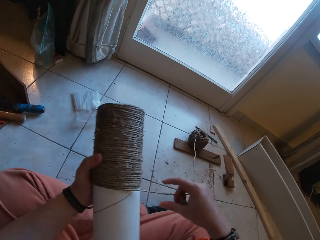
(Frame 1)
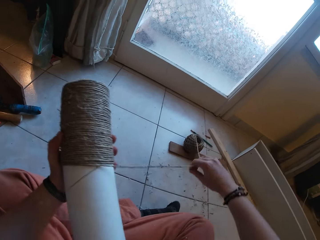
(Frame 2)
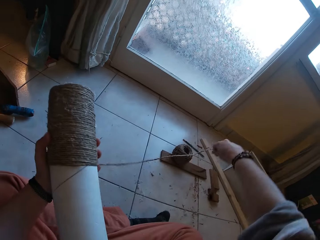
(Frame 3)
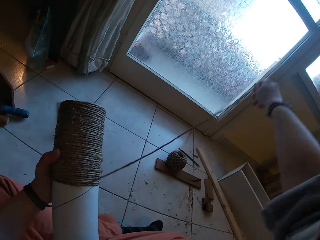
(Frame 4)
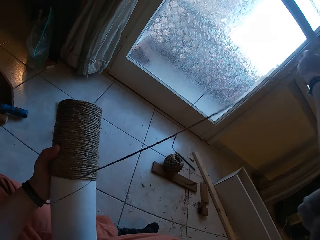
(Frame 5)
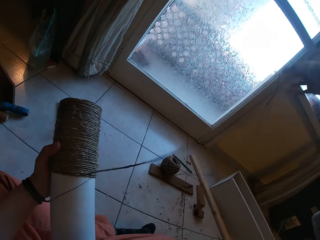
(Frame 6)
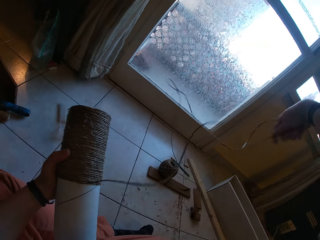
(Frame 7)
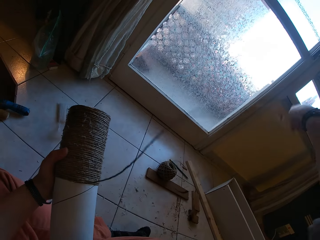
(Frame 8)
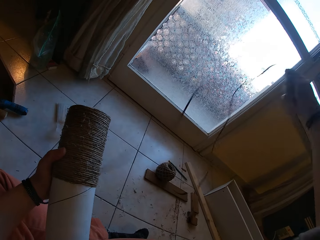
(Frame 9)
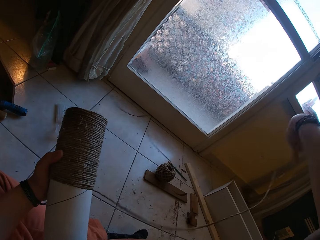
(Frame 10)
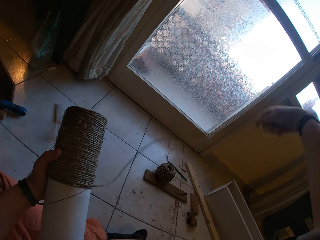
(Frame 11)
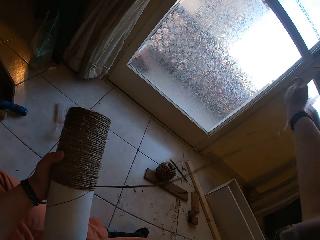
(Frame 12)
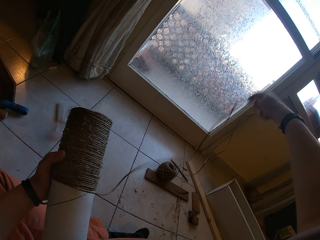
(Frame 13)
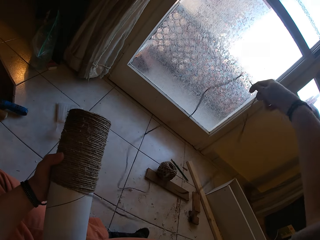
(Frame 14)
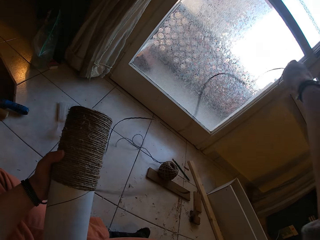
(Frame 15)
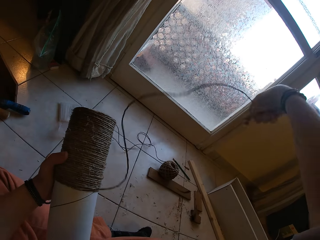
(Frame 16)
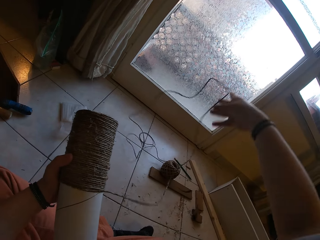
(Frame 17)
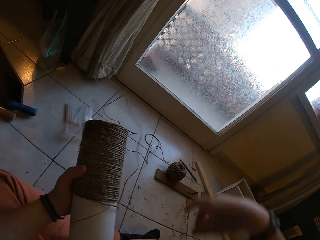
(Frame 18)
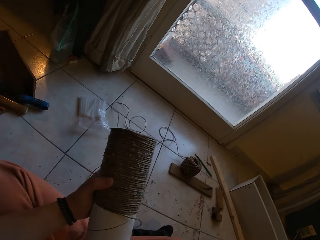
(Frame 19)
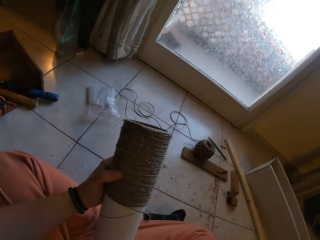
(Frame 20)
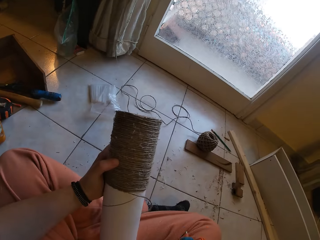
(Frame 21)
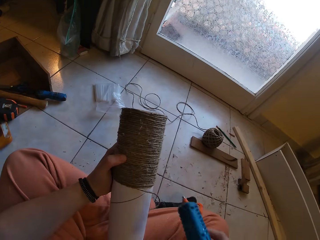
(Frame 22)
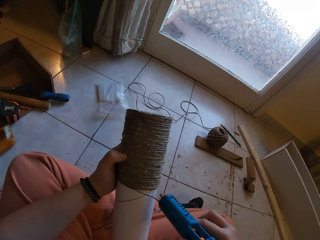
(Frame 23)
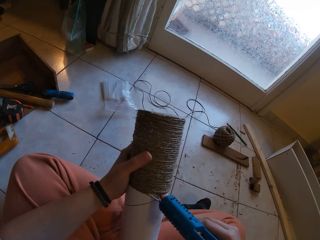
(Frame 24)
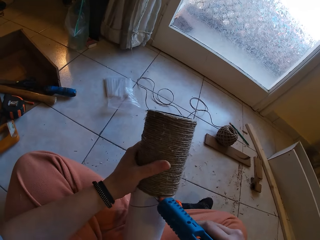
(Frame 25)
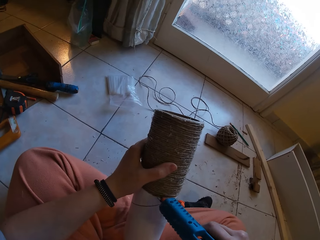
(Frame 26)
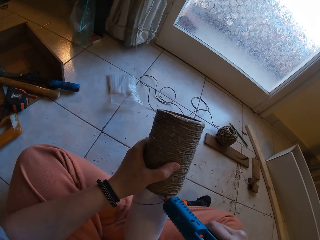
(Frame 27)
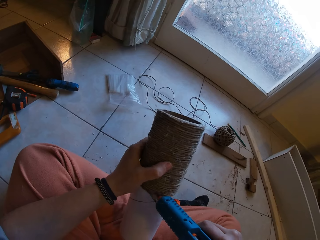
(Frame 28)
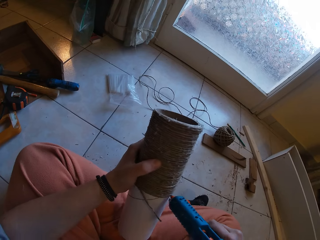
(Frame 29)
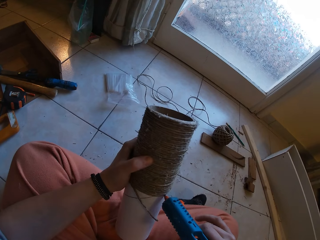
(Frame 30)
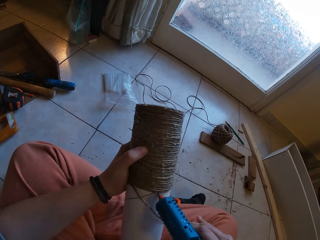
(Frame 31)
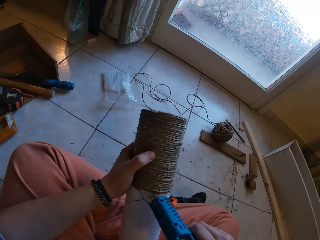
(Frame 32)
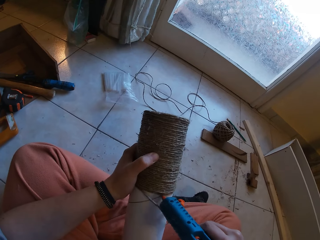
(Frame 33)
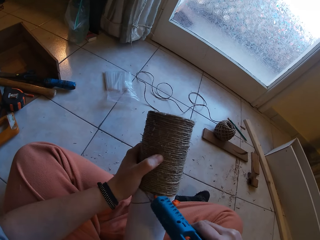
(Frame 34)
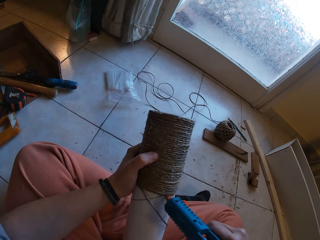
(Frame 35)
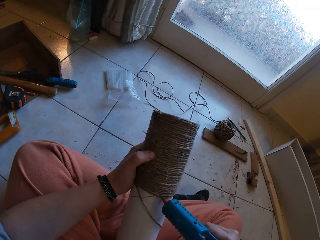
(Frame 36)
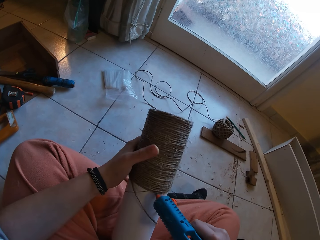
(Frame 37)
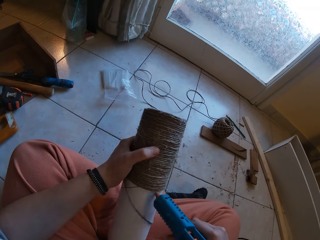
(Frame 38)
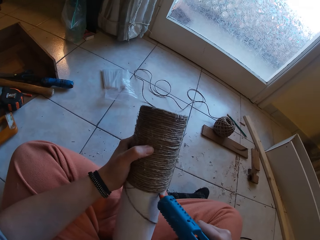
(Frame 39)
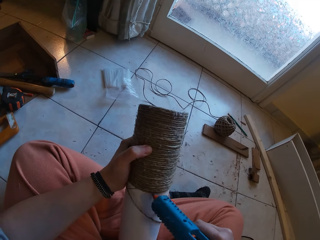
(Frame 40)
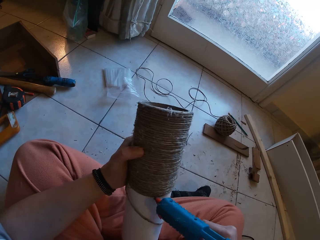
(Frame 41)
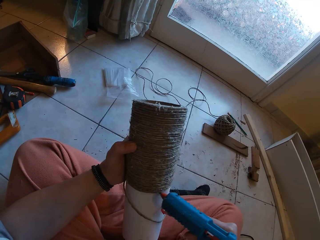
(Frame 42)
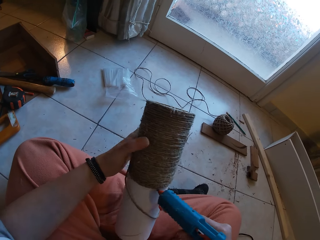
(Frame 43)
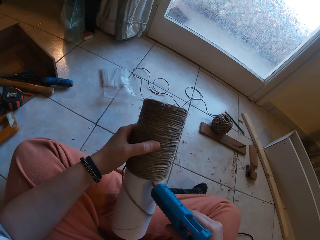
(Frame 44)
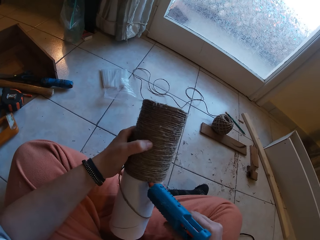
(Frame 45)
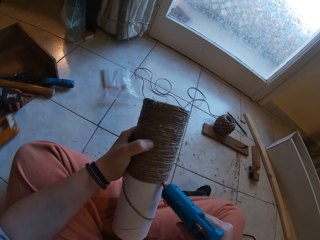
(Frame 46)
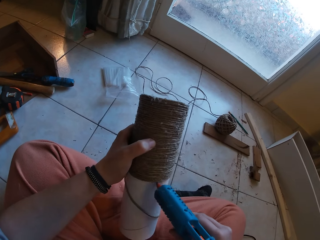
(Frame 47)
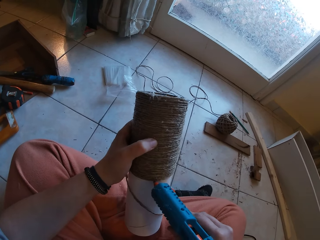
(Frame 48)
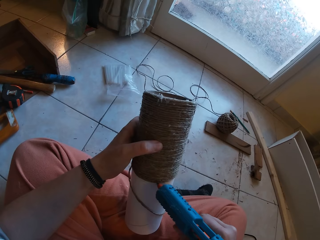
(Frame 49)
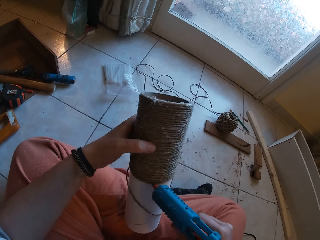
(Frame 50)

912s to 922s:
The camera wearer adjusts the rope with his right hand. He pulls the string on the right hand. He picks the glue gun from his right leg with his right hand. He applies glue from the glue gun in his right hand to the cardboard tube in his left hand.

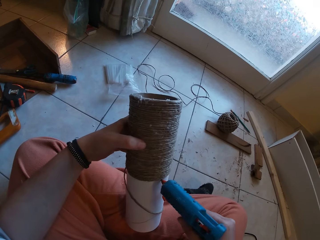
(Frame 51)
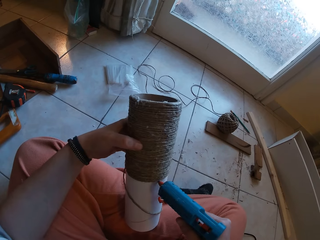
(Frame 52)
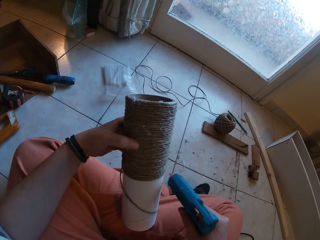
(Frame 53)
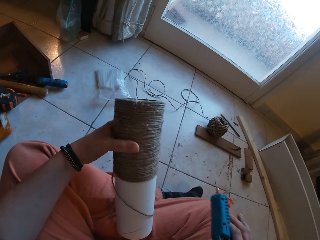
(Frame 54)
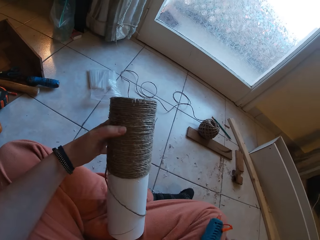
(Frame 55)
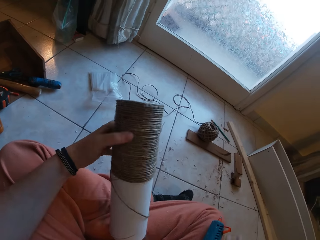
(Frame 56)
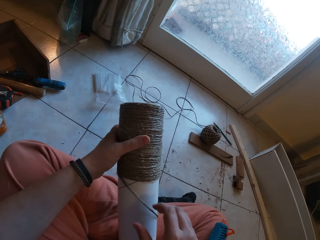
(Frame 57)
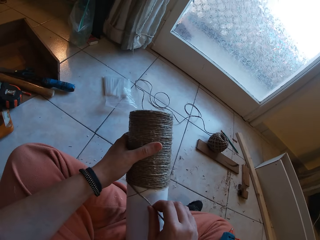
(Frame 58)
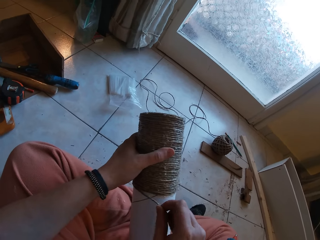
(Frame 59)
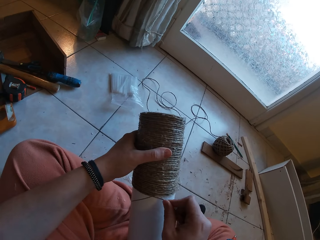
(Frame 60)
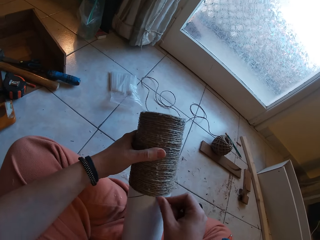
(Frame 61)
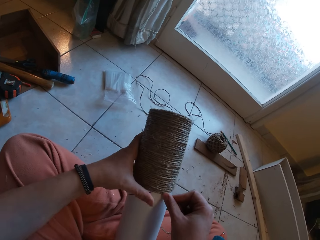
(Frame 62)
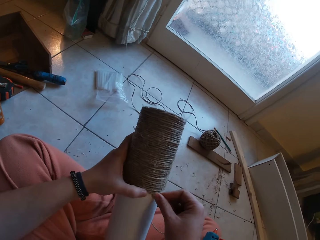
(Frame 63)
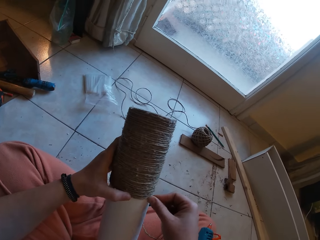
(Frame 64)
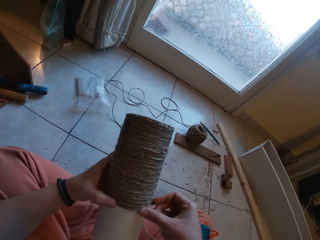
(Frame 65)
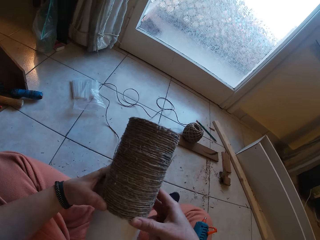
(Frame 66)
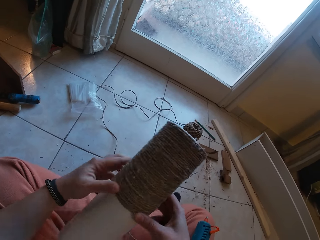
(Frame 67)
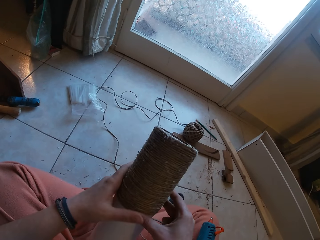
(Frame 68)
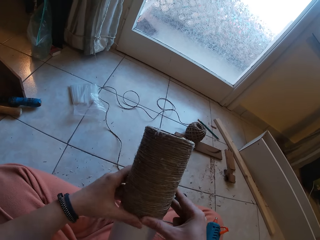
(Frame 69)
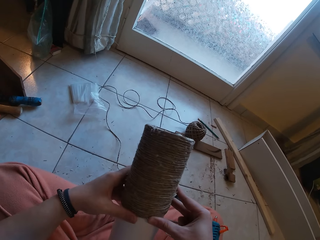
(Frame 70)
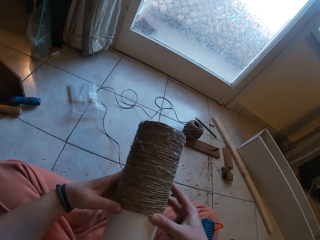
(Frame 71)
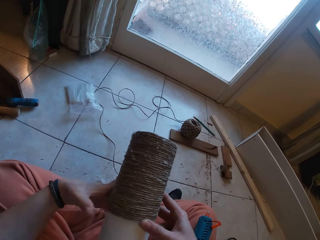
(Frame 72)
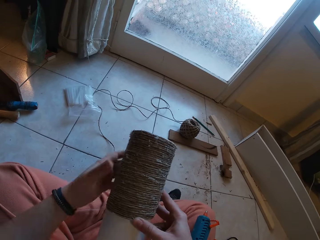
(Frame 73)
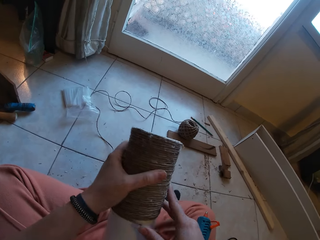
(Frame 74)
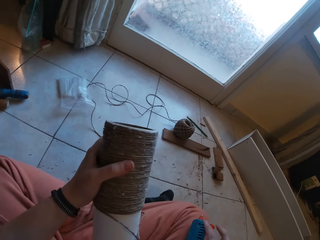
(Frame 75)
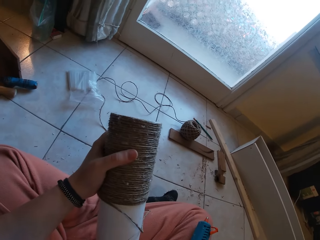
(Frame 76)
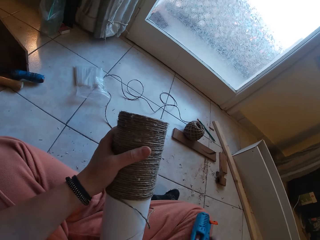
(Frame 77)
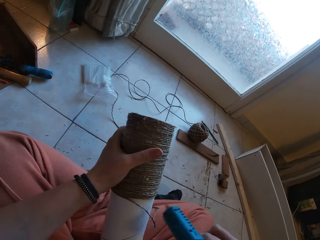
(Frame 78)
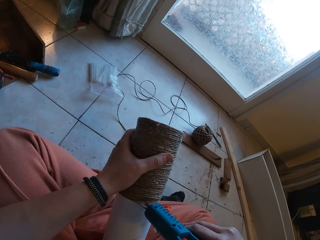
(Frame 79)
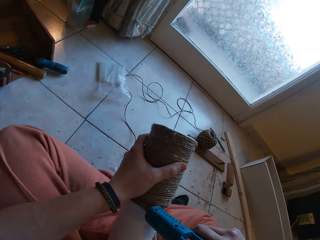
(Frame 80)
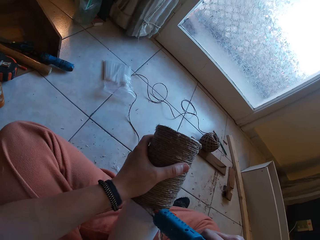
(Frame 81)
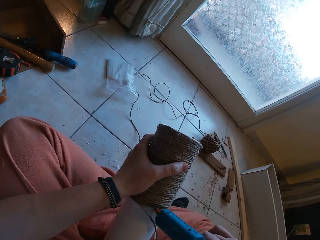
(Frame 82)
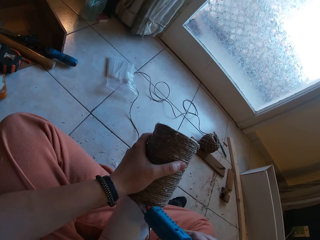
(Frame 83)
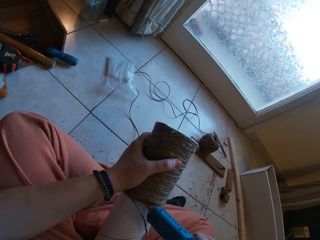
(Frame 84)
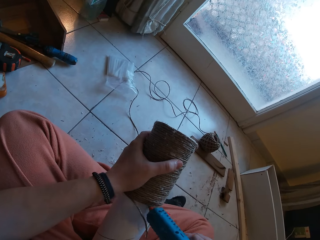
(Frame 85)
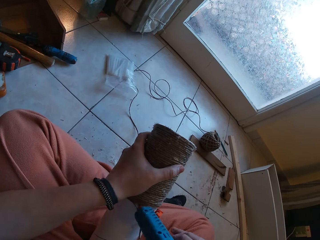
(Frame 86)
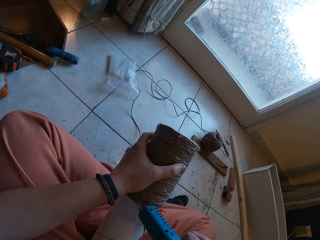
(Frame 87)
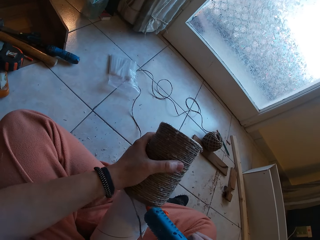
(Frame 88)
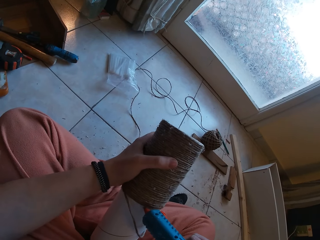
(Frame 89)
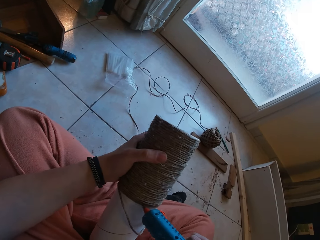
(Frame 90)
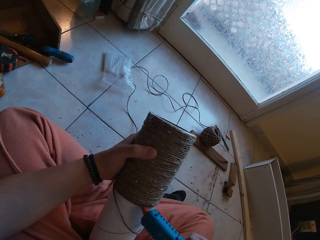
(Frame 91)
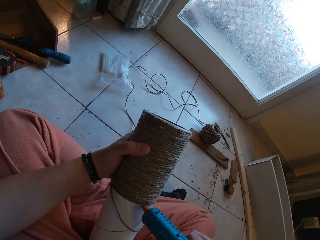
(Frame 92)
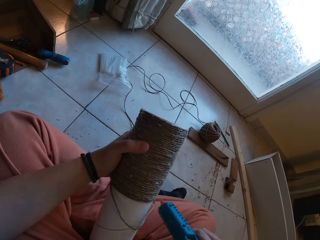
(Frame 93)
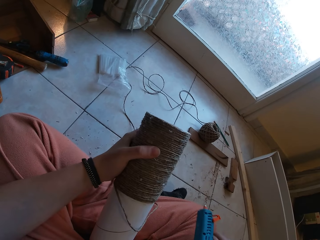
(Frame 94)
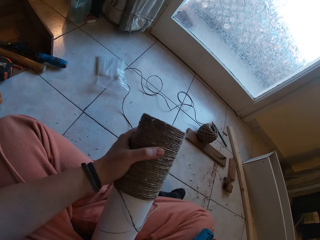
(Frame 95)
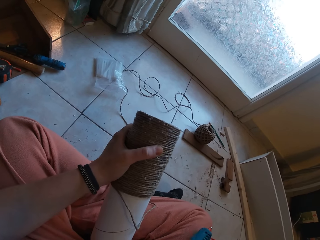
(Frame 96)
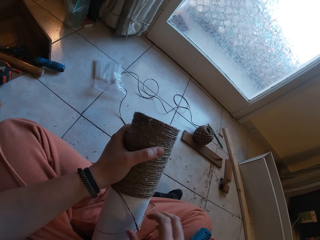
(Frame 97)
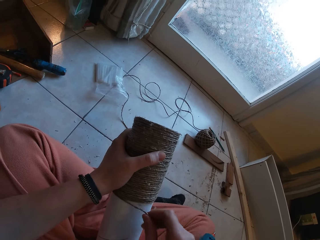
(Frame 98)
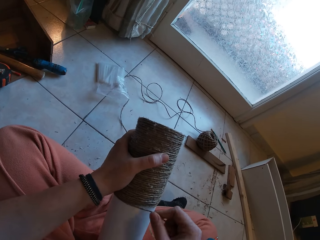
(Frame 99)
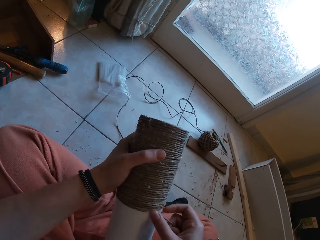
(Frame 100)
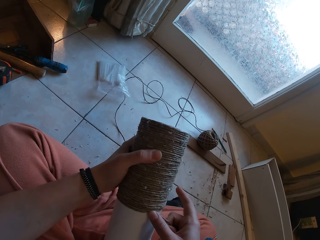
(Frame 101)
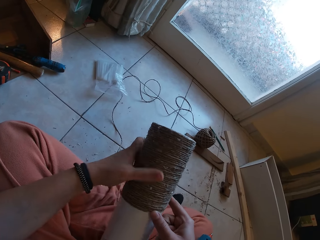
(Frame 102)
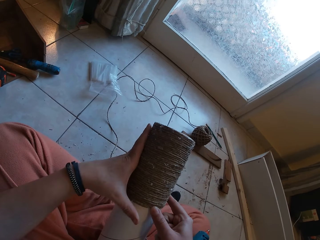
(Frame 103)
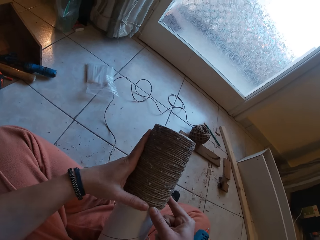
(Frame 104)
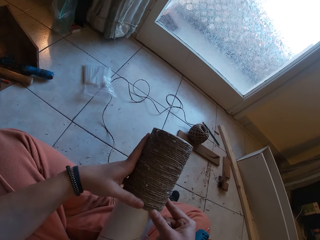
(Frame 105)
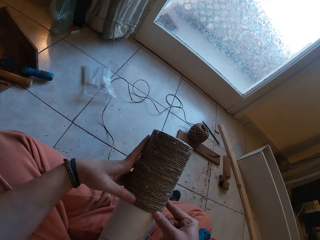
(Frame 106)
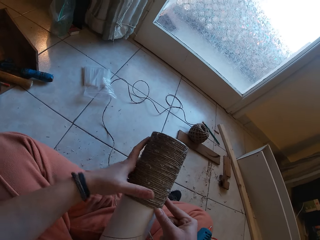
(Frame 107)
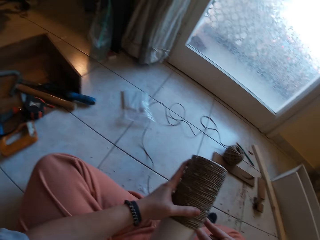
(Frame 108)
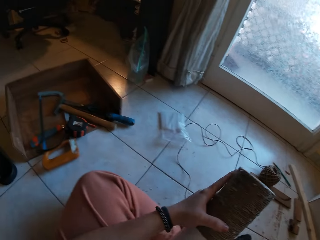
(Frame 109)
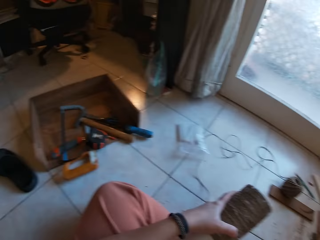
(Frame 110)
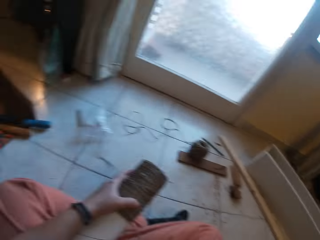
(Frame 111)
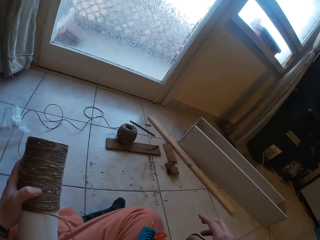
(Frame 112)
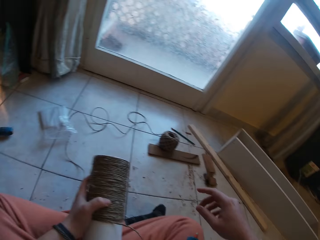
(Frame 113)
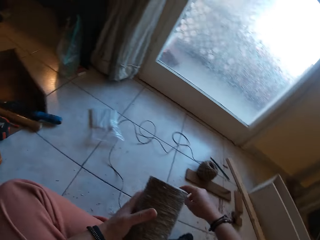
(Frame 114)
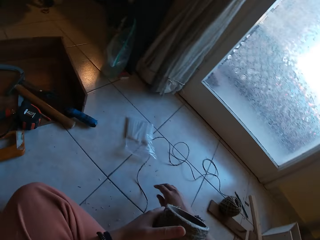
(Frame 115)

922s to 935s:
The camera wearer drops the glue gun on his right leg. He wraps the rope around the cardboard tube with his right hand. He picks up the glue gun from his right leg with his right hand. He applies glue from the glue gun in his right hand to the cardboard tube in his left hand. He drops the glue gun on his right leg. He wraps the rope around the cardboard tube with his right hand.
